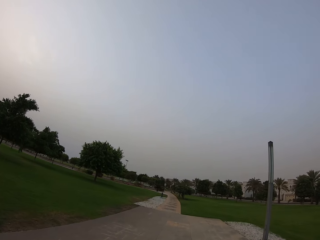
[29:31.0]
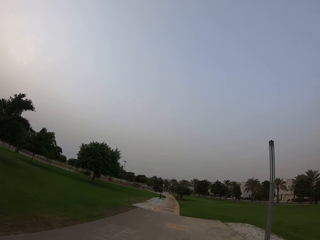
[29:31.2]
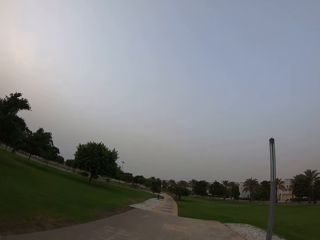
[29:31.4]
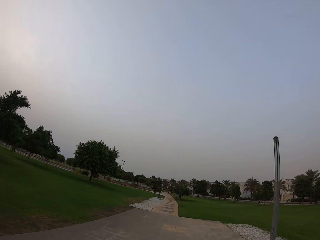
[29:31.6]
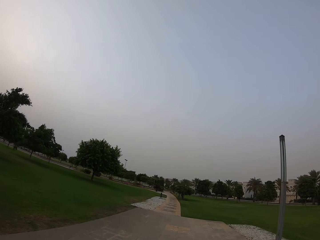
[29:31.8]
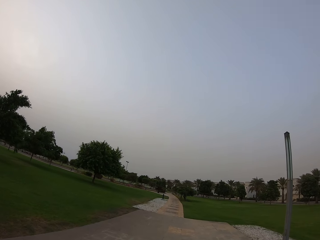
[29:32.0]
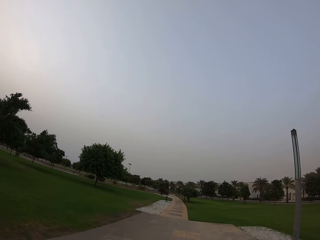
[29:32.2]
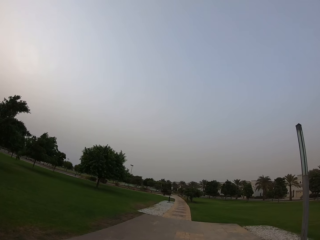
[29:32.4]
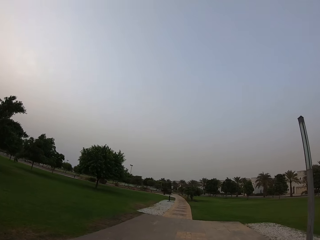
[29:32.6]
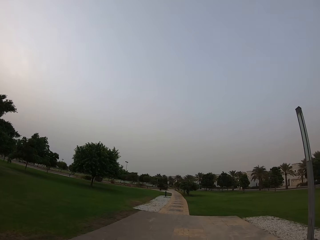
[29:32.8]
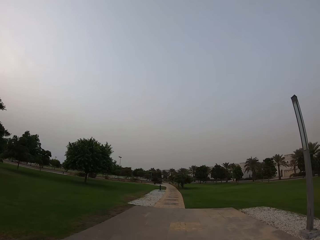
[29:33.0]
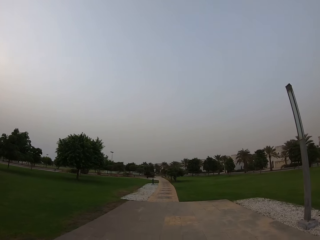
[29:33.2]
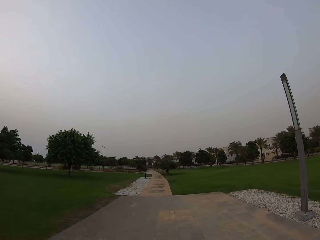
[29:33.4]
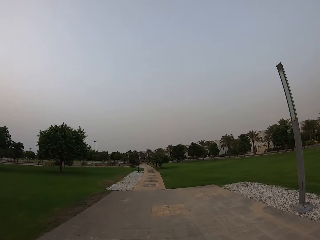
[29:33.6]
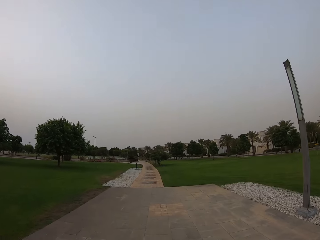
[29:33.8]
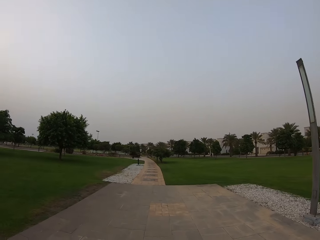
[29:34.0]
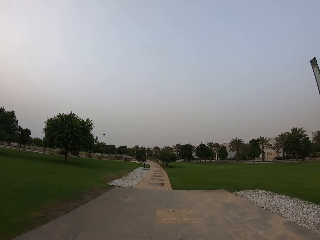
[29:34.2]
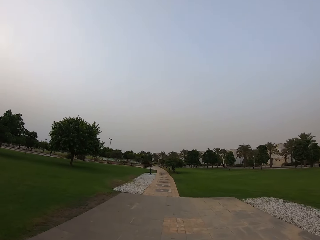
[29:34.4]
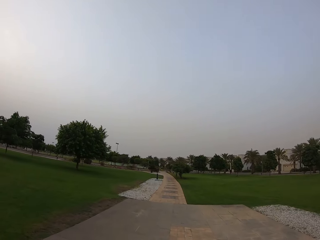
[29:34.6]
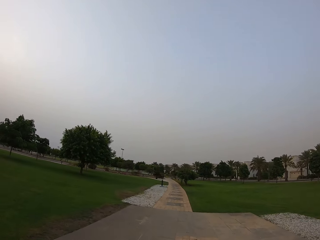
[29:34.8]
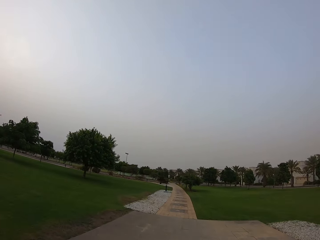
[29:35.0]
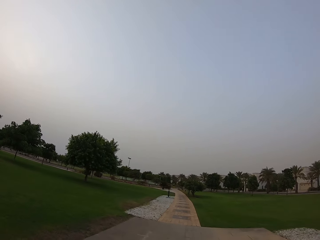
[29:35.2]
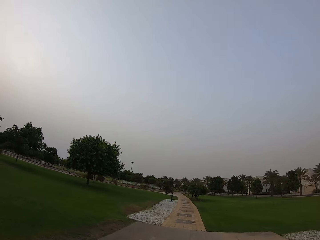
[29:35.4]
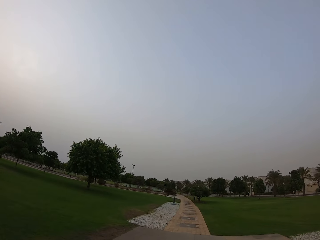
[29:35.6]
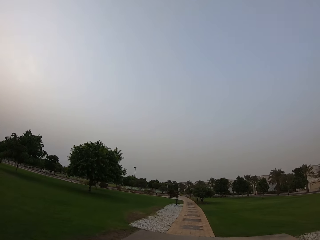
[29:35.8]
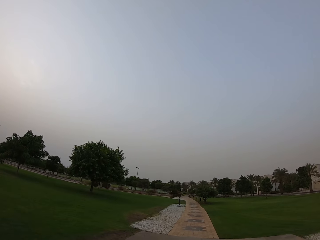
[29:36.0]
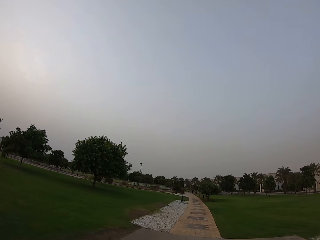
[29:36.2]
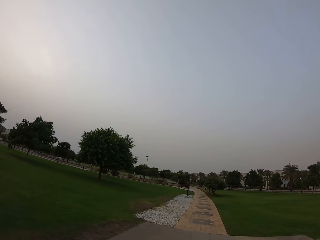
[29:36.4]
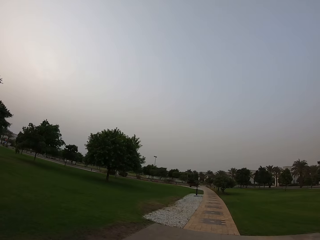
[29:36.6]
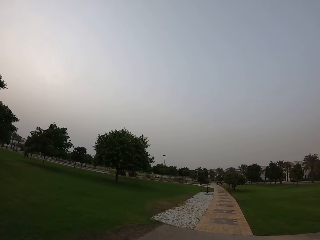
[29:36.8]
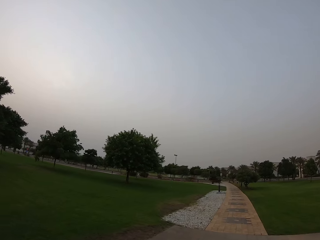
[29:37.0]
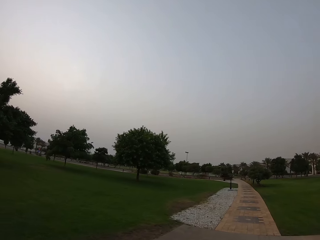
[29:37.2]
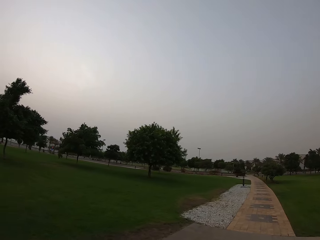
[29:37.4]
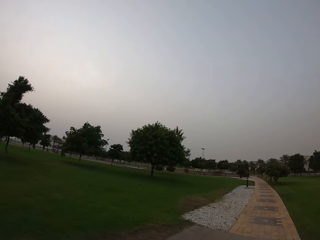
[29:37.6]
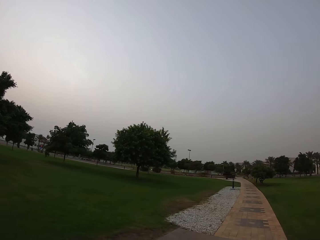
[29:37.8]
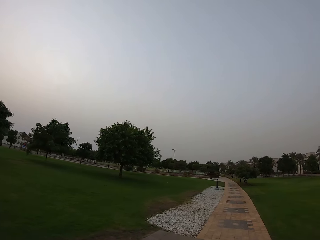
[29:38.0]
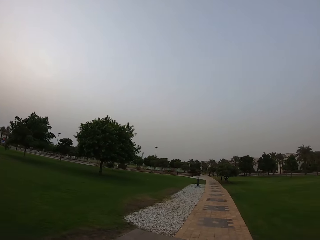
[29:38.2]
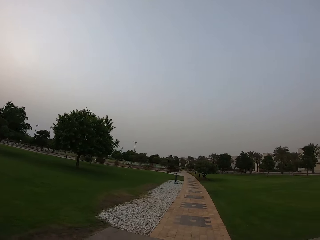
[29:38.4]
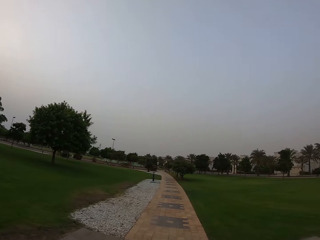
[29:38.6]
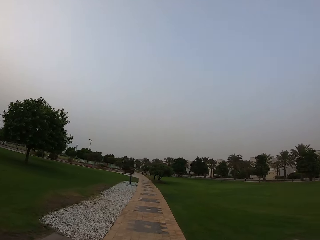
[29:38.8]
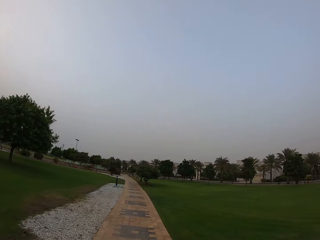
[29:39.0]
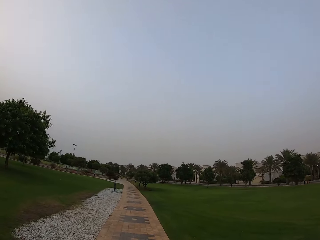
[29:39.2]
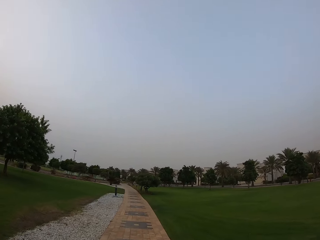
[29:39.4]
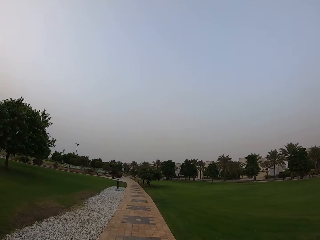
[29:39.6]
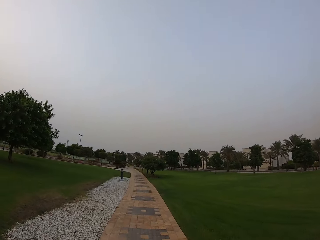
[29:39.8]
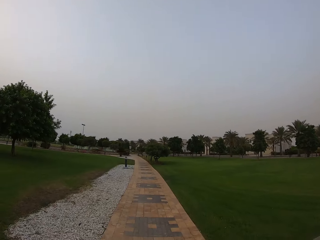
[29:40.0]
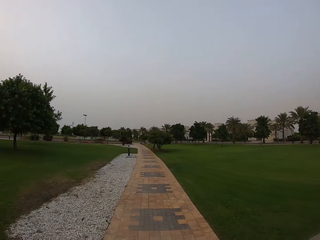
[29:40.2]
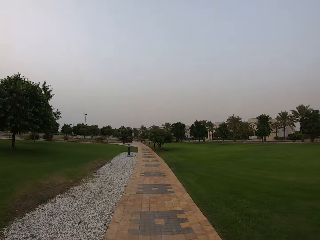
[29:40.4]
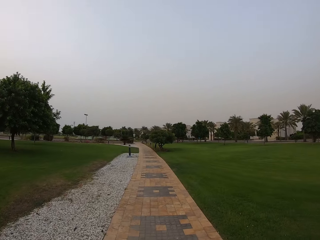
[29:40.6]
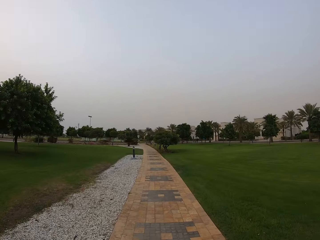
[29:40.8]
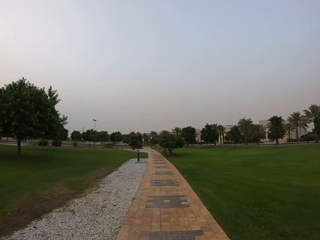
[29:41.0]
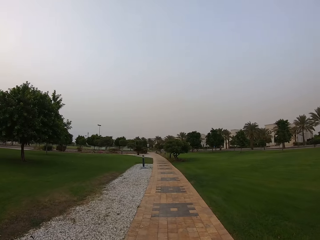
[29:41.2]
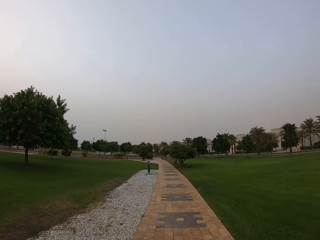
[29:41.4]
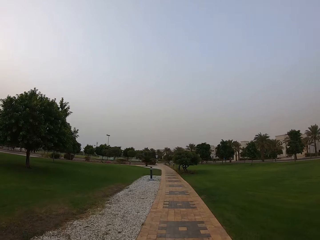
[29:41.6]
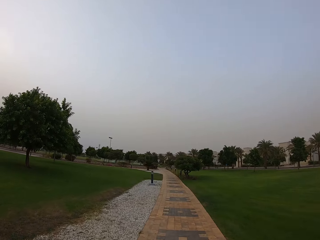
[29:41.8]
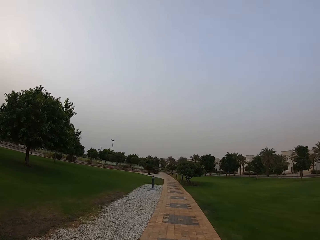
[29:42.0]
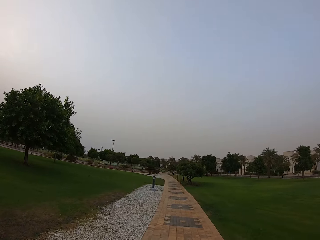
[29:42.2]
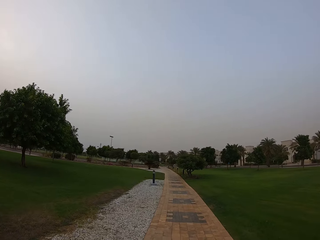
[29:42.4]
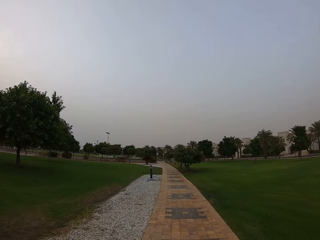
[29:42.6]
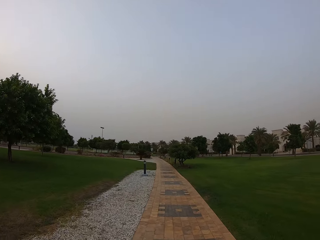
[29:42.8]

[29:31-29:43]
The camera wearer walks on the park.

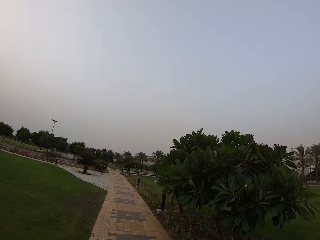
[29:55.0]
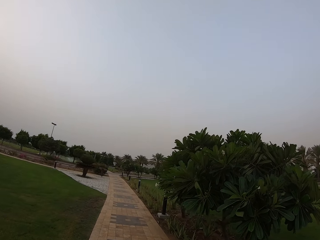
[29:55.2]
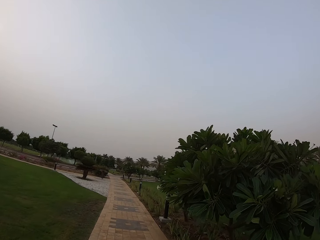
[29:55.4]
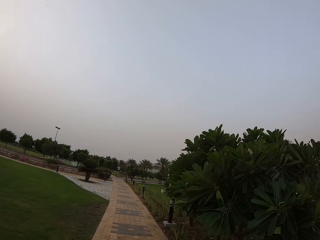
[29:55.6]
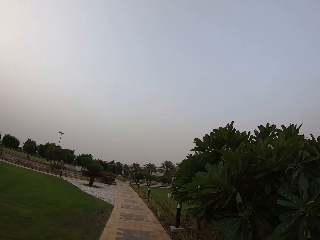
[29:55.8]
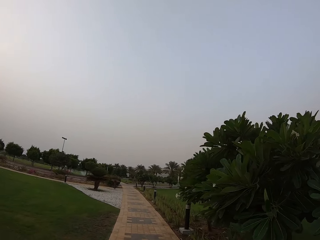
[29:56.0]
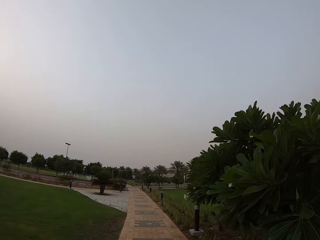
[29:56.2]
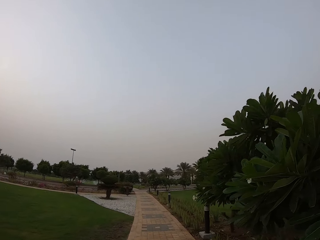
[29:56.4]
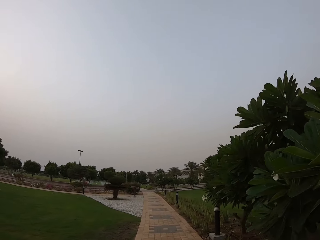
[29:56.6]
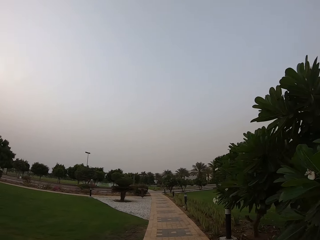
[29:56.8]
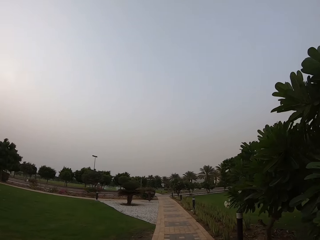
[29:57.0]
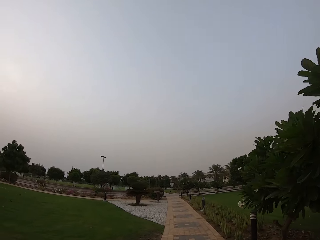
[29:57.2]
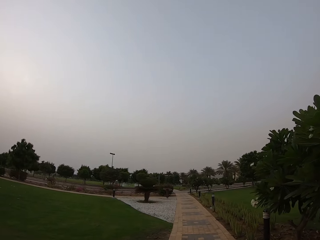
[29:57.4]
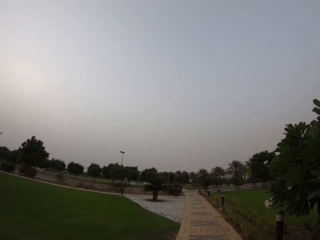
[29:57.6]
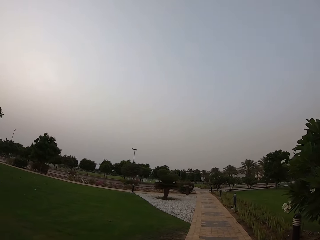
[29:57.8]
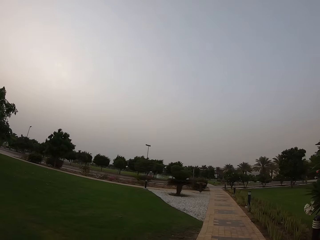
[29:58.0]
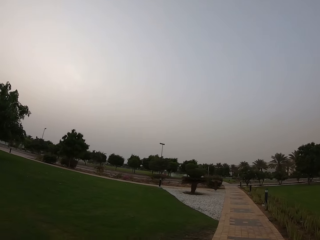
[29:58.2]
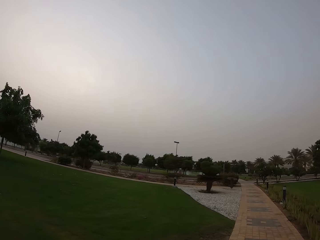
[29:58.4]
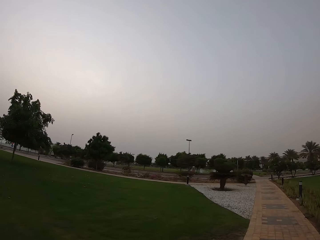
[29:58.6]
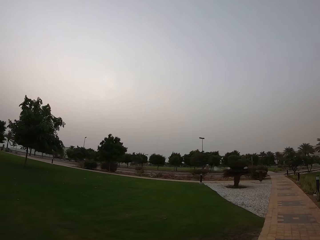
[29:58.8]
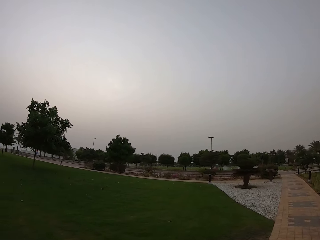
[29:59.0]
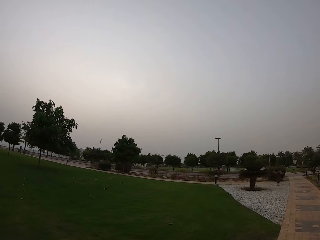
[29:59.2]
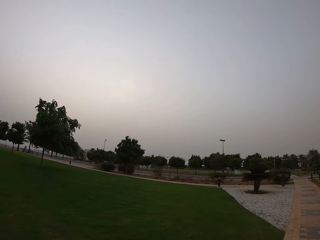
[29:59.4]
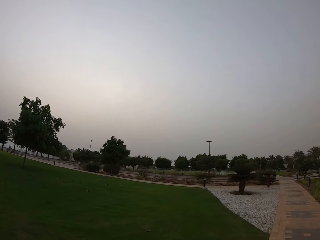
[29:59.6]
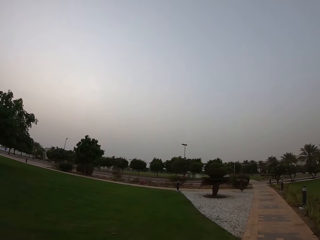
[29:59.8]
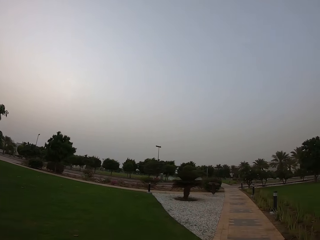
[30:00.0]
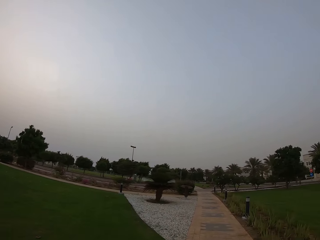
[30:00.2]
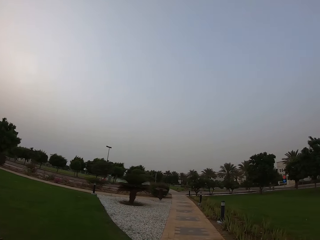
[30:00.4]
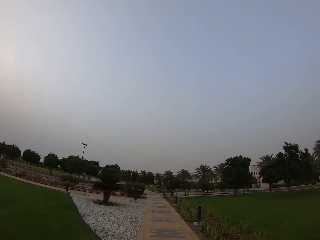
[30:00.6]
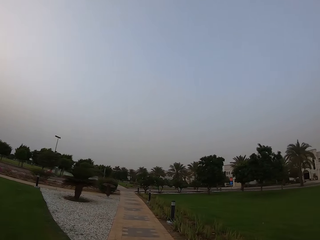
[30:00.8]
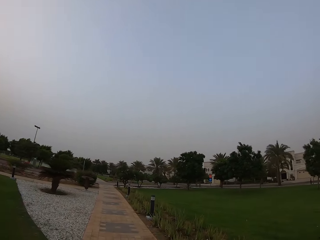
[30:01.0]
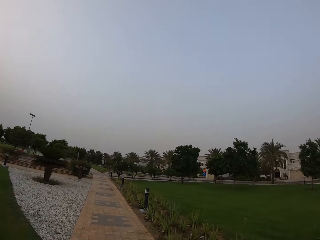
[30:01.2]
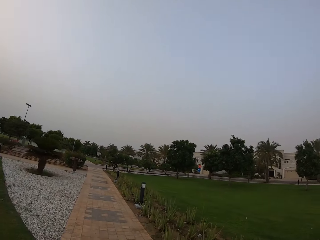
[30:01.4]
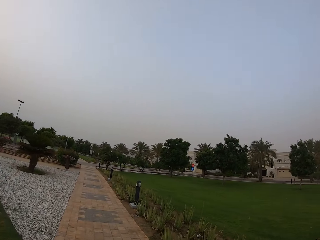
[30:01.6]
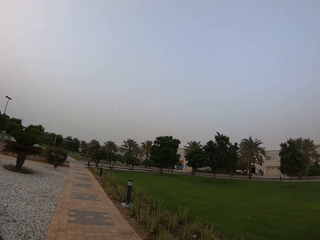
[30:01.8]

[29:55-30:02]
The camera wearer looks at the plants.

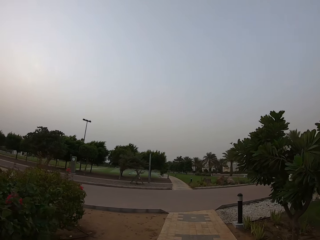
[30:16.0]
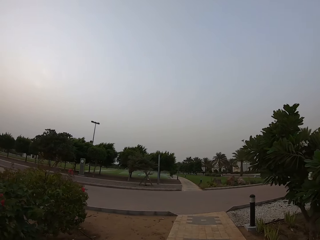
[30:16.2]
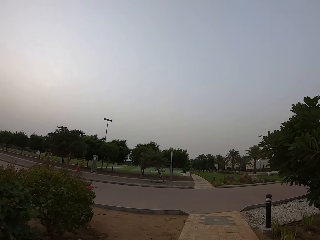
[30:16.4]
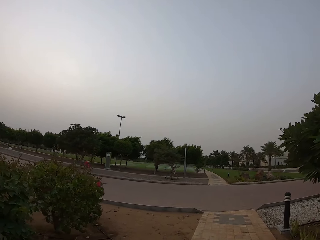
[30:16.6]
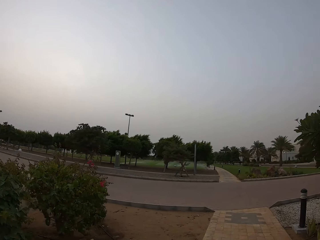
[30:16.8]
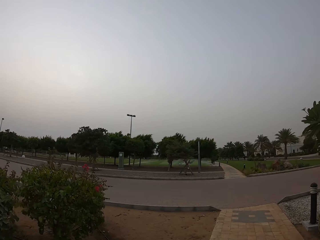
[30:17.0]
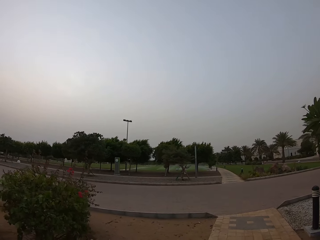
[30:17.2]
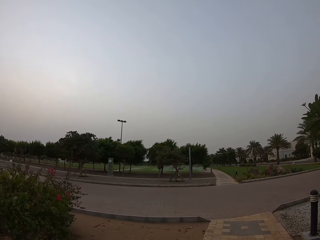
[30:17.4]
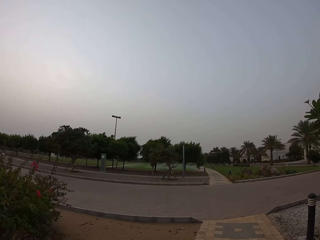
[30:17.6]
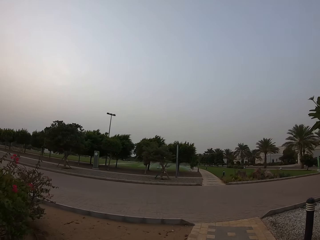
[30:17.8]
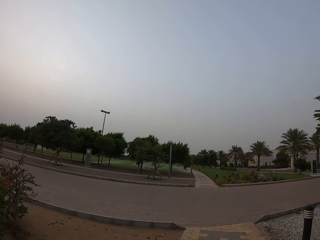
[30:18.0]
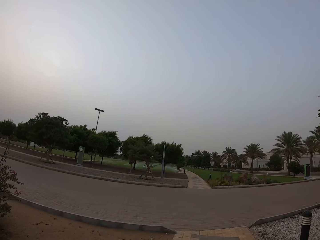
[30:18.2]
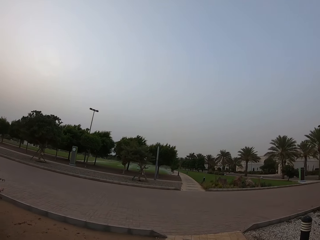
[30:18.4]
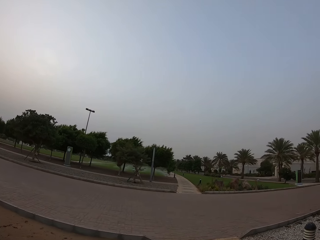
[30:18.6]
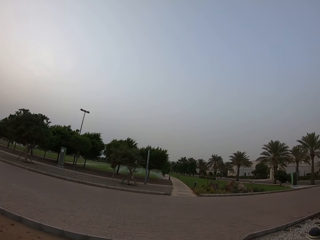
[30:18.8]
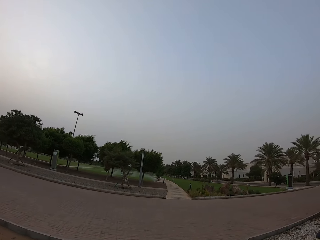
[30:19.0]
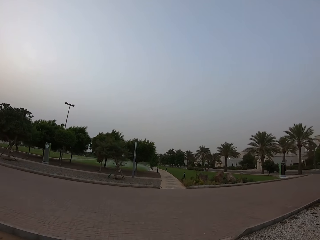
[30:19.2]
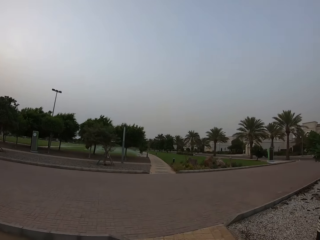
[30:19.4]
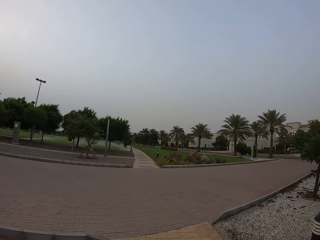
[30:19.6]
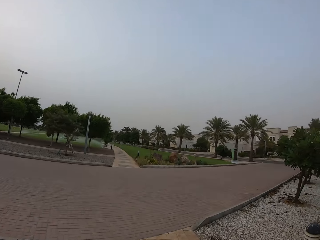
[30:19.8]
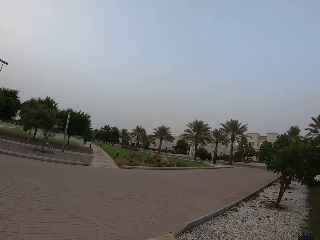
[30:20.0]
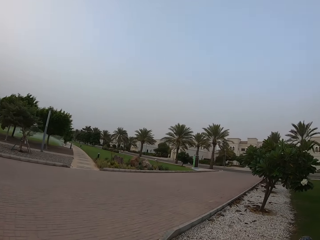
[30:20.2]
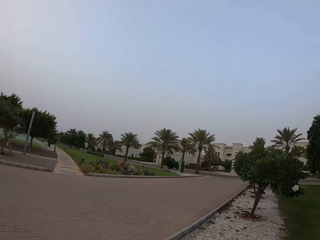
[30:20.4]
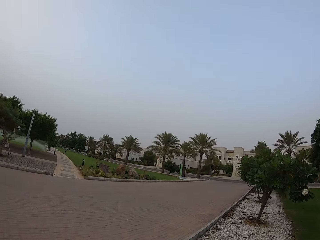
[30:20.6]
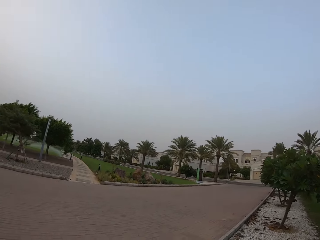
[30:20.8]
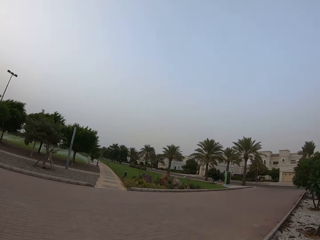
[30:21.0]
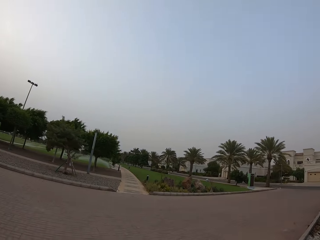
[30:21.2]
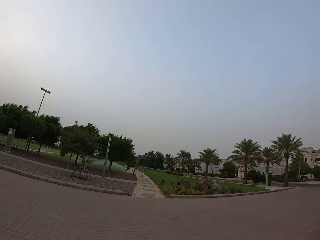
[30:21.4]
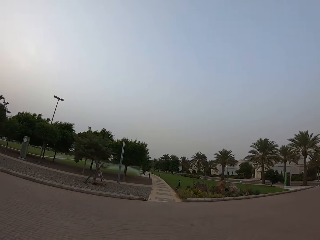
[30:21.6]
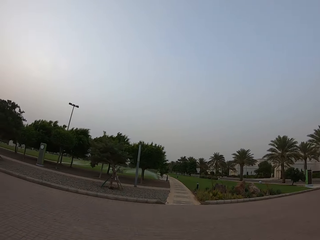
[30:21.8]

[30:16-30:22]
The camera wearer walks towards the road. They look to the right, cross the road and look to the left.
